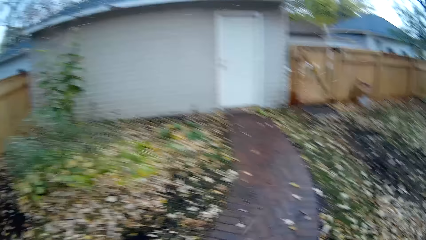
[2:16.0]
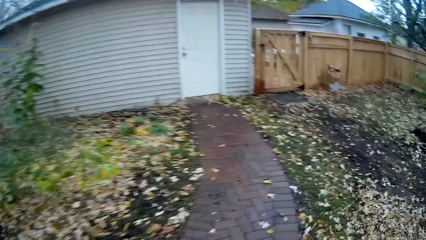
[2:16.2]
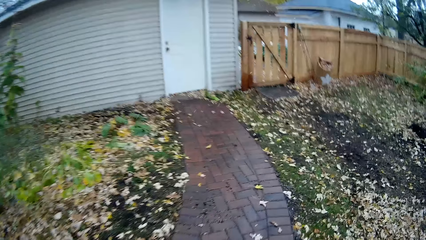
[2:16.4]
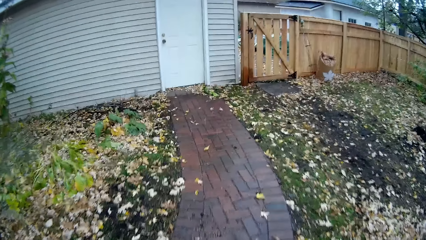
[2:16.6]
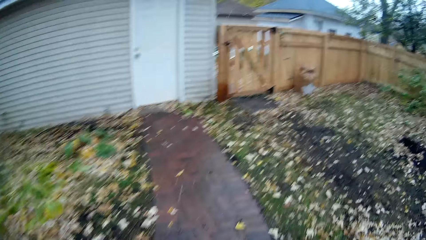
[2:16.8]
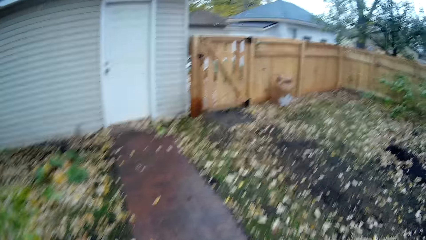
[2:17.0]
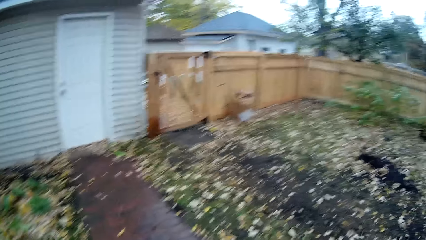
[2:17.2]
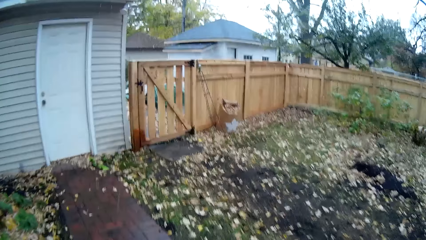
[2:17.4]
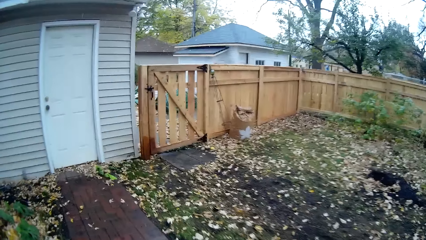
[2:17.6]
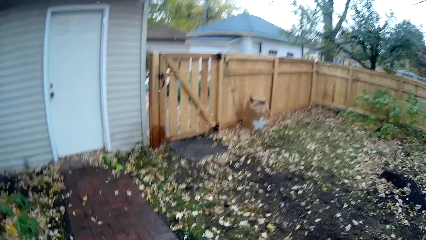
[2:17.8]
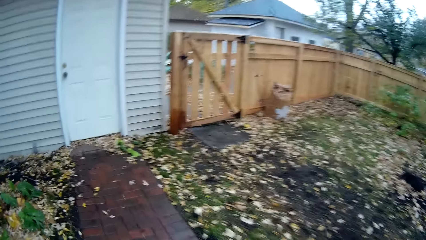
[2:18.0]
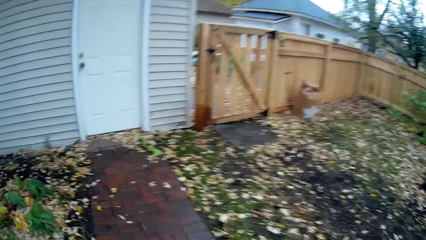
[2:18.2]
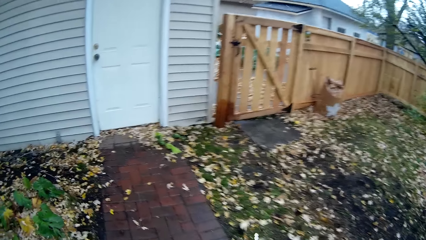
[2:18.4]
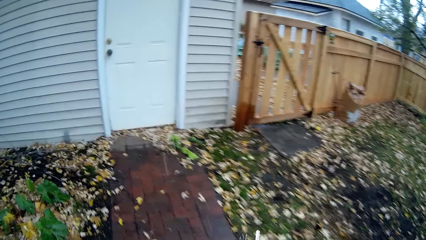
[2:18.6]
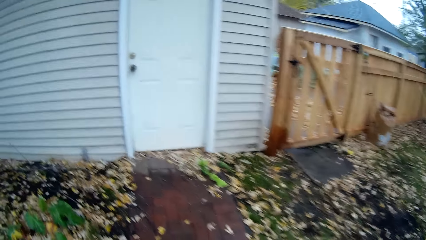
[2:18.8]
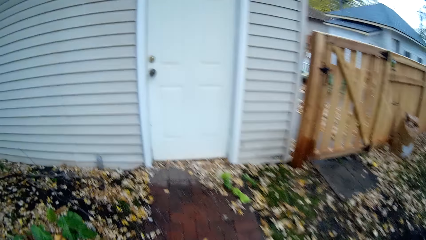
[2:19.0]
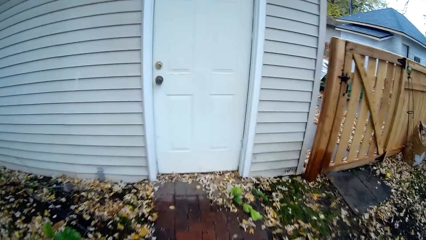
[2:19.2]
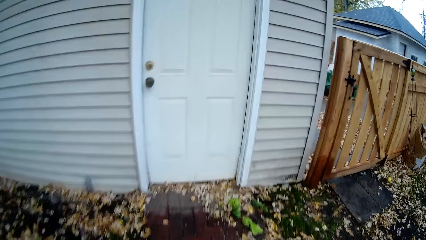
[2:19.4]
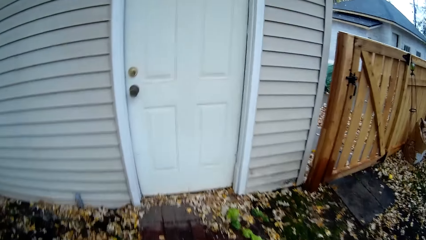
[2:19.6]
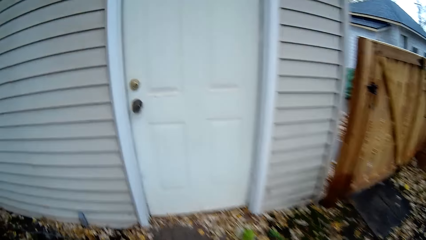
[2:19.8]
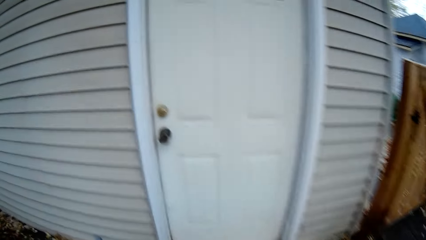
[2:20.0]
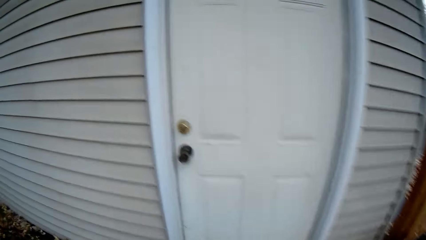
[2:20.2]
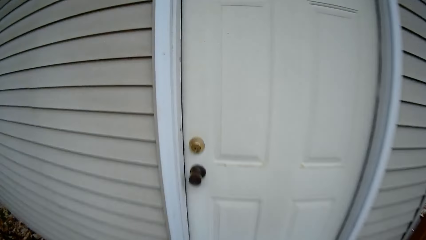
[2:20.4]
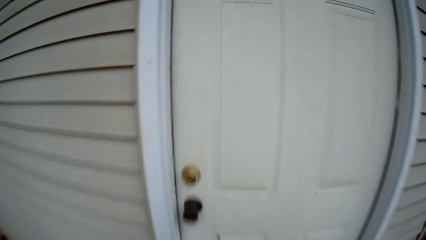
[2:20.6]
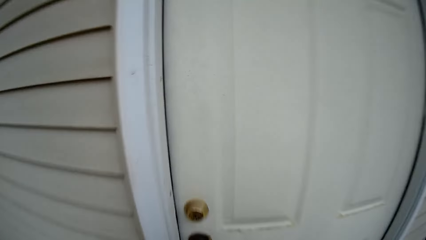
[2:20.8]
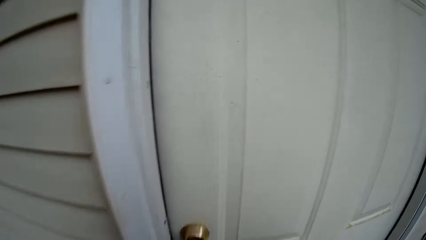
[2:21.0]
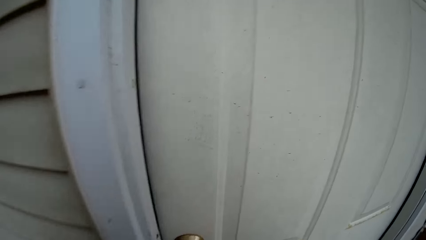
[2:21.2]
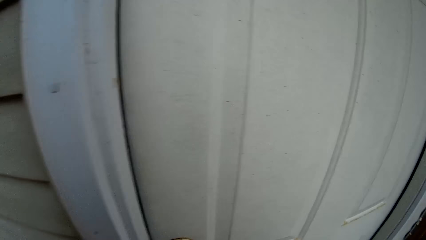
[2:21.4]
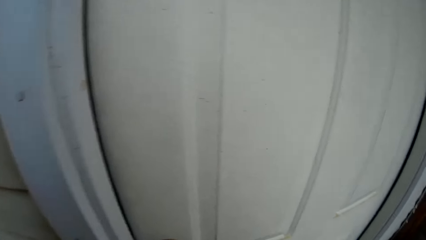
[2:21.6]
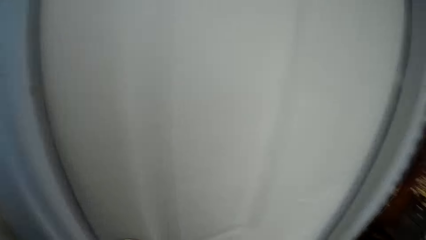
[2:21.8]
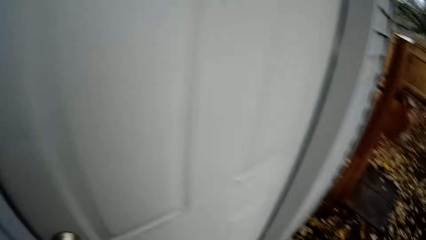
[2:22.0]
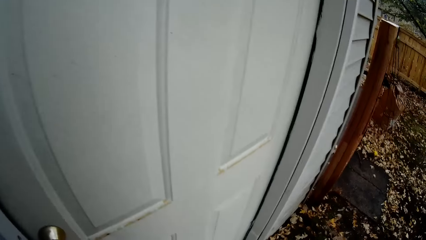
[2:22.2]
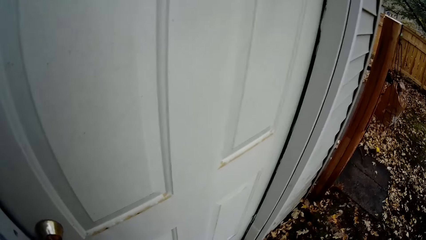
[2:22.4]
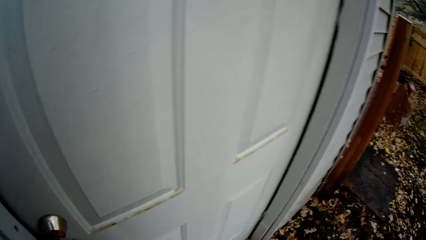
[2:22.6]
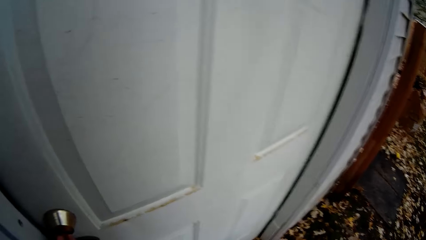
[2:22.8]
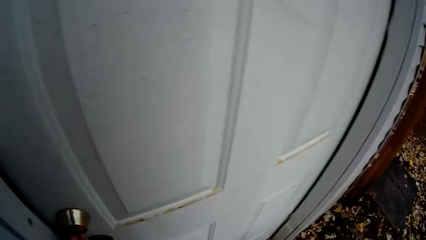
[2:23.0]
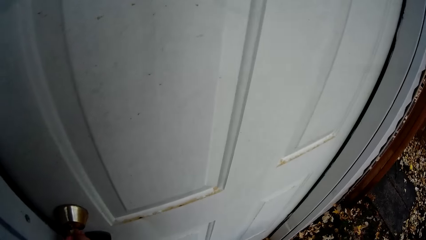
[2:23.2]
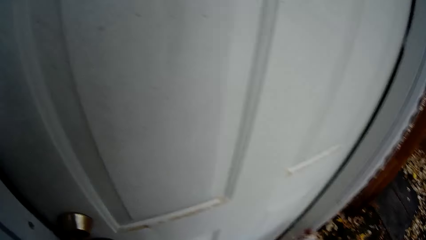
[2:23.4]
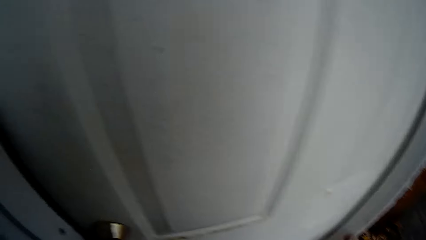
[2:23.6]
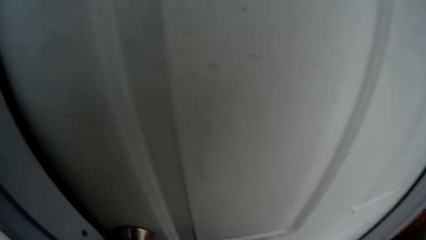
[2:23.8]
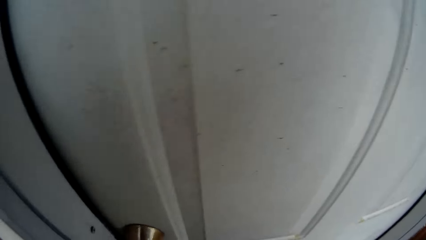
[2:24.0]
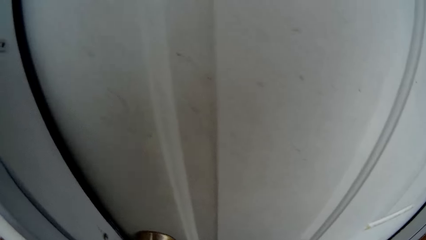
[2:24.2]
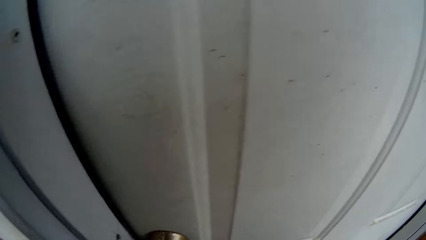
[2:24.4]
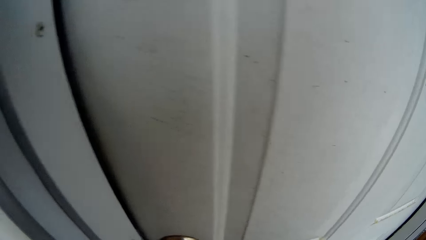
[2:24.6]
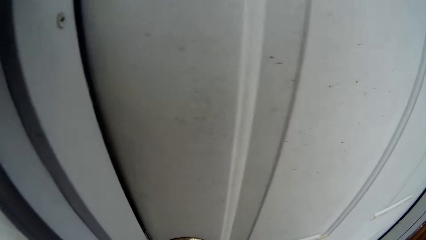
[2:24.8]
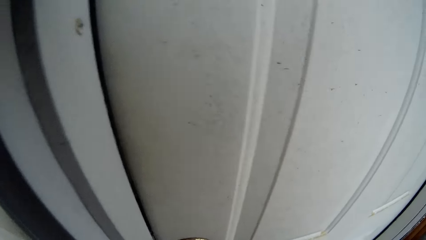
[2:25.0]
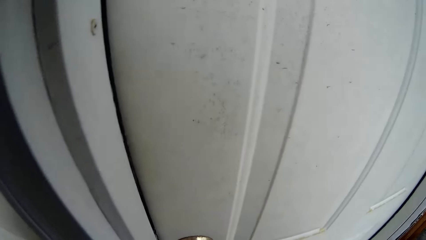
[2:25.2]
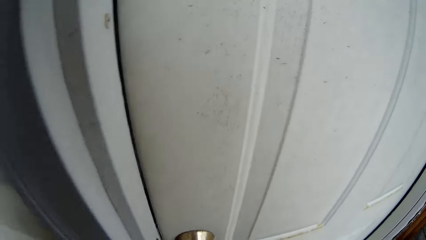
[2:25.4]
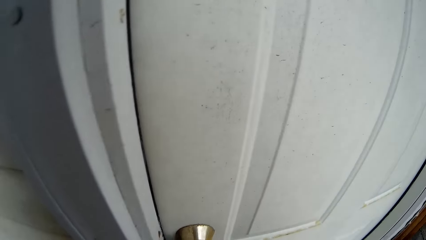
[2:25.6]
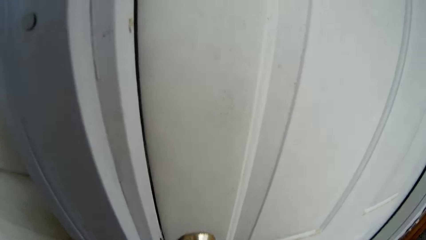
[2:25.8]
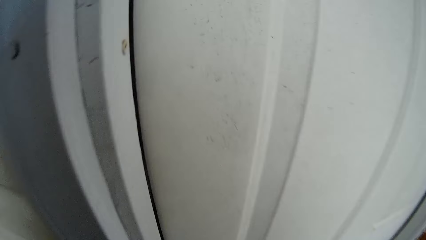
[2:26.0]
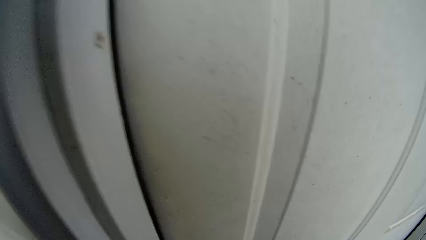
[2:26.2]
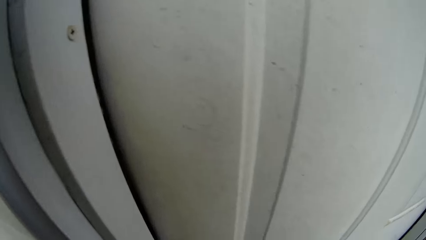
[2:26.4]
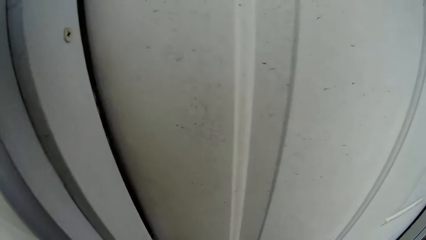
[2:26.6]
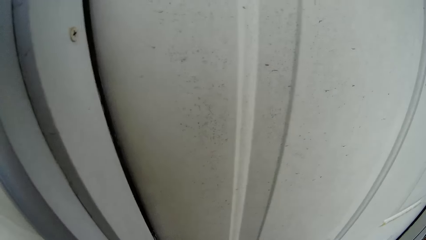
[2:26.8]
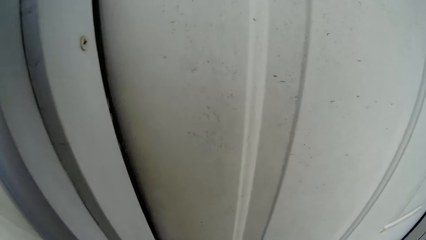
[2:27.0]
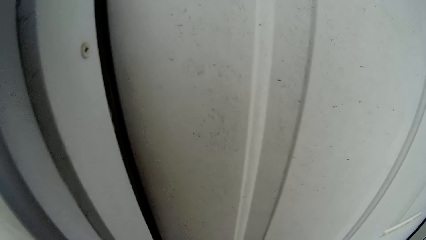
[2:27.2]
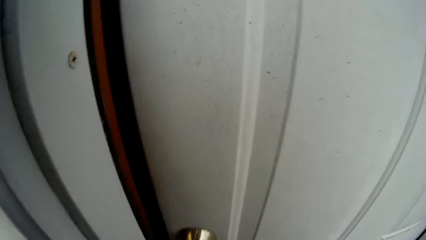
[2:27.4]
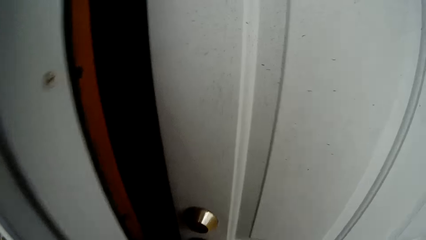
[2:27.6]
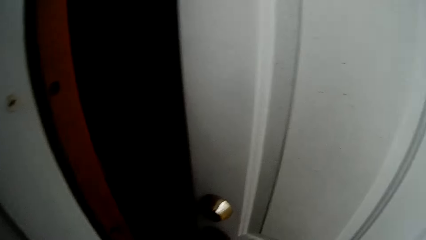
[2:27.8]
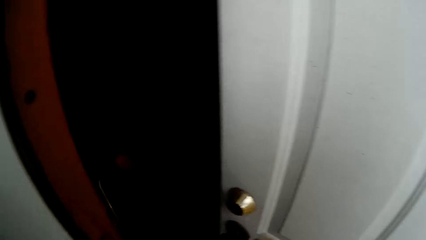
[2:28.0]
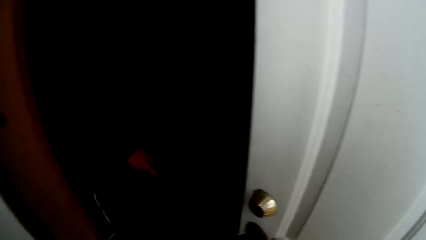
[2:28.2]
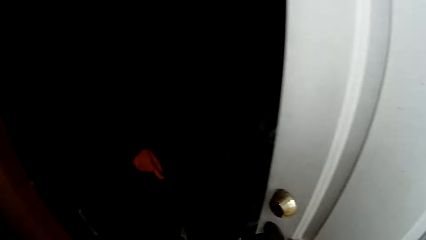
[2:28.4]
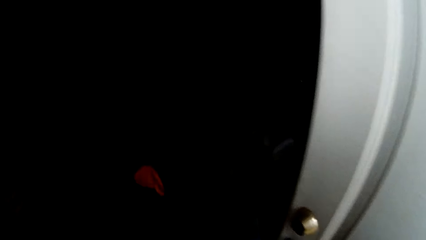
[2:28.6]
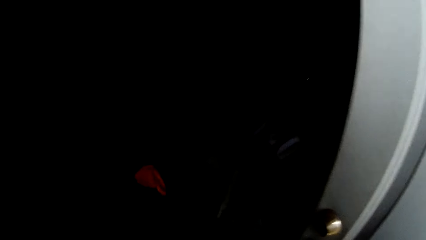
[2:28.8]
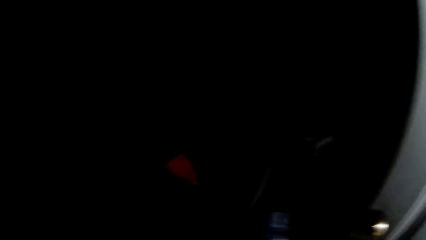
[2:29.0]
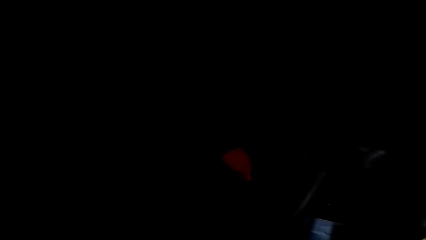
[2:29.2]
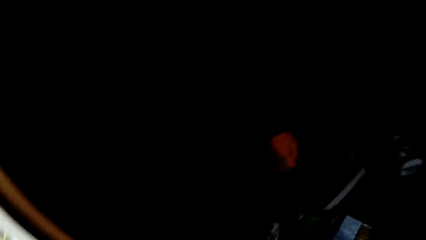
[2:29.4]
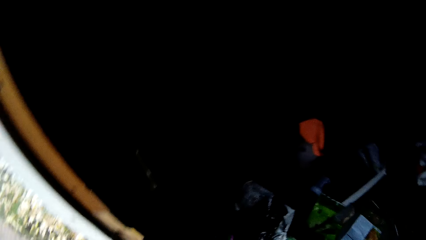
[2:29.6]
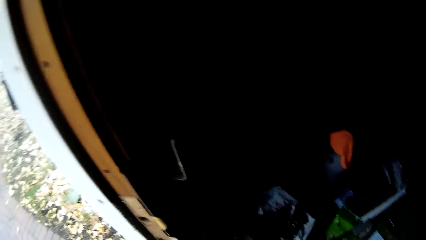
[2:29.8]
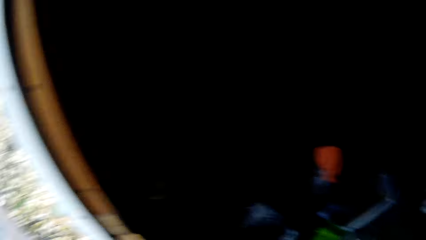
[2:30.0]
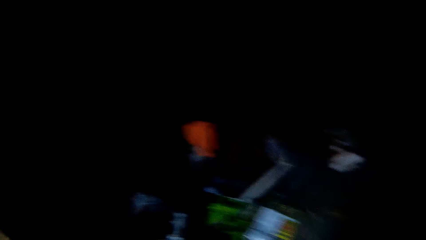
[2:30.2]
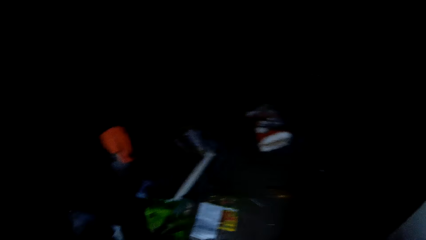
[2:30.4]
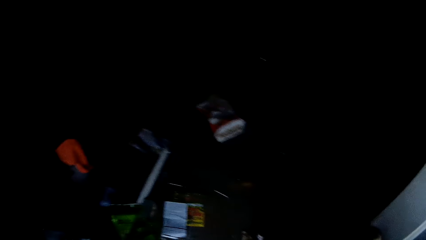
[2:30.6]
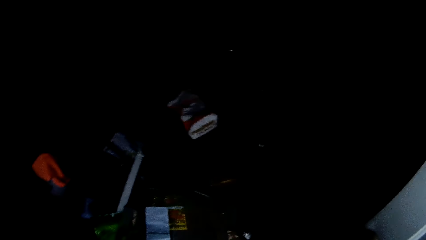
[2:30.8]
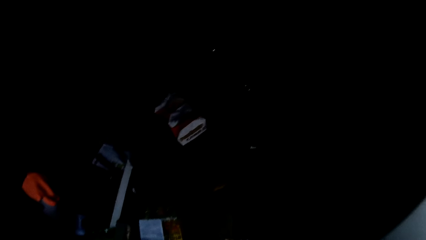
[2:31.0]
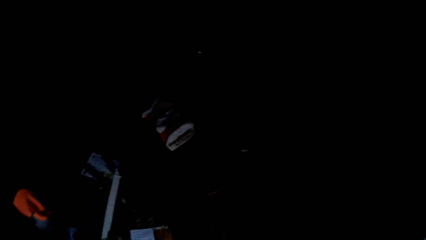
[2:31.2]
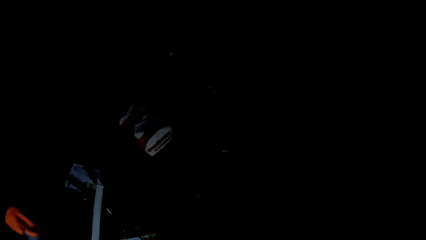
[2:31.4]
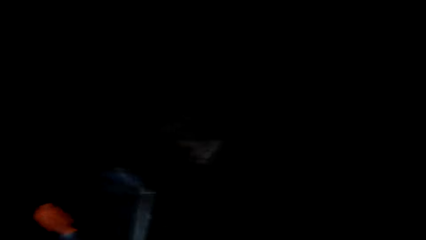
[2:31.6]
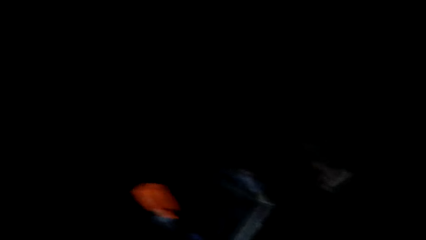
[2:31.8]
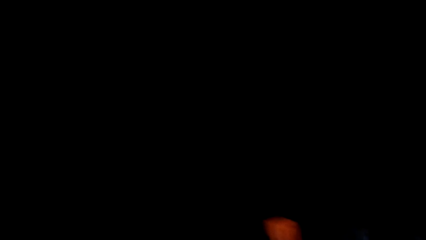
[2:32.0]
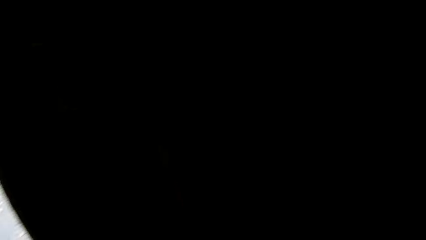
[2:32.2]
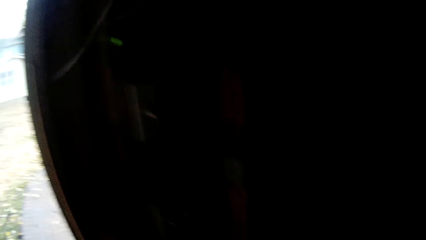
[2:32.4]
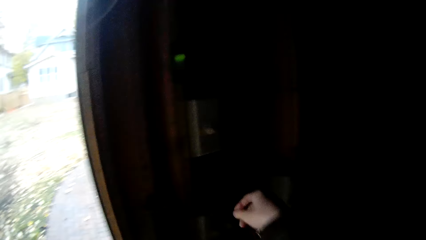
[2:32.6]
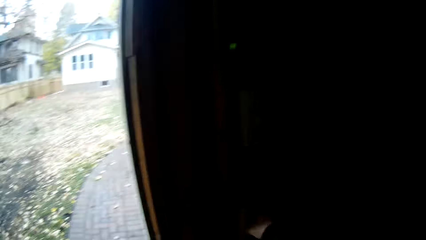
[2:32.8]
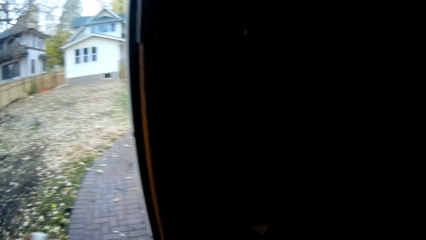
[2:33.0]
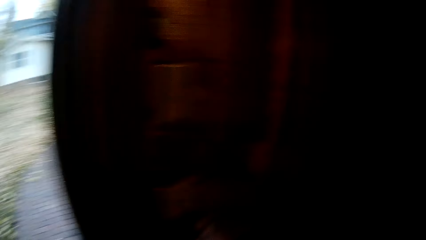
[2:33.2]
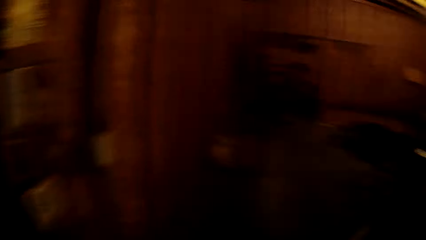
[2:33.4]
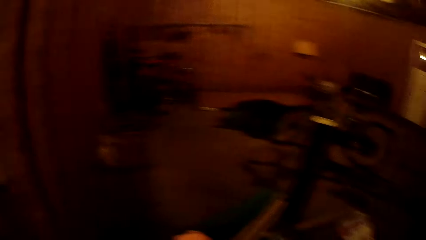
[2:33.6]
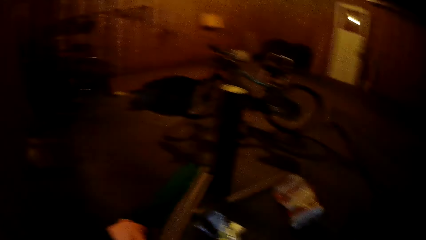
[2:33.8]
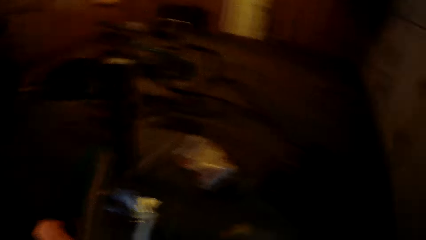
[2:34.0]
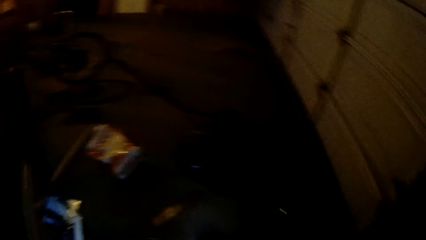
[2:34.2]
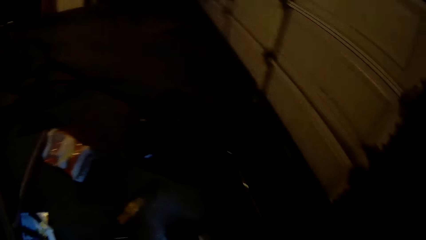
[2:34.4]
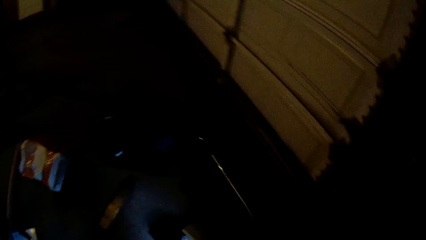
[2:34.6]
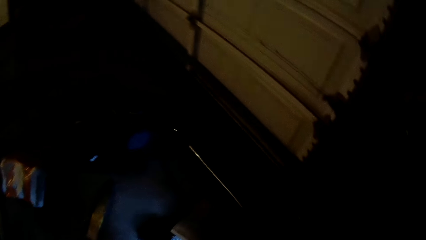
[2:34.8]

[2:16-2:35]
The camera wearer opens the store door. They walk into the store.
